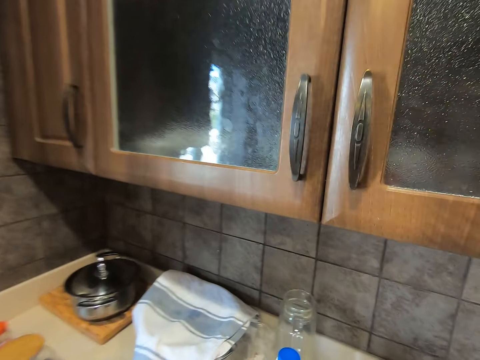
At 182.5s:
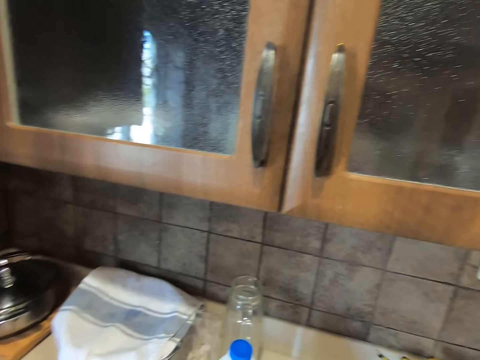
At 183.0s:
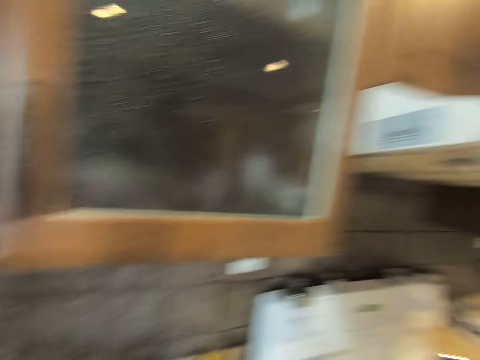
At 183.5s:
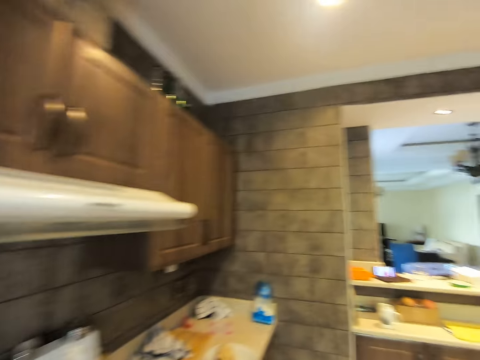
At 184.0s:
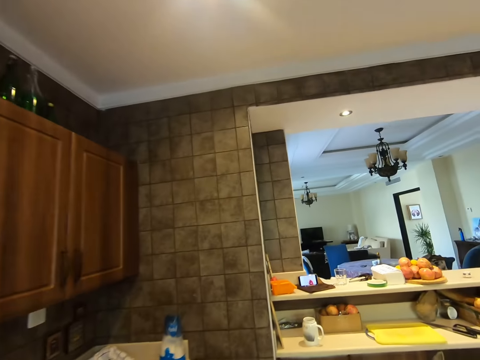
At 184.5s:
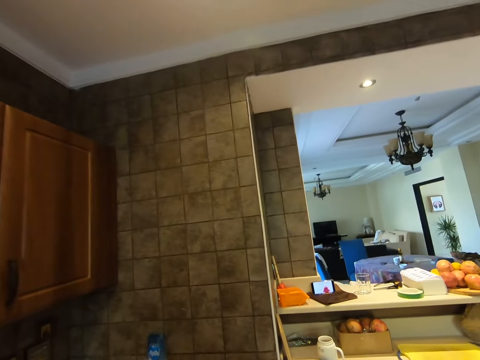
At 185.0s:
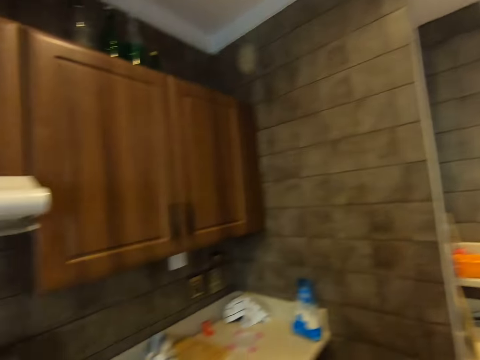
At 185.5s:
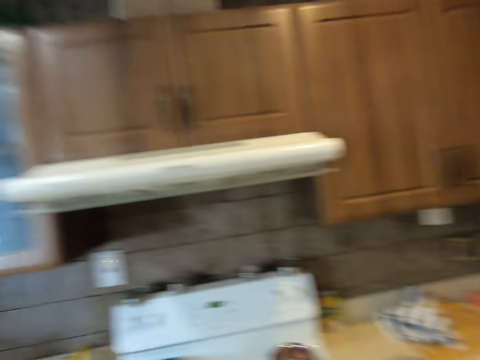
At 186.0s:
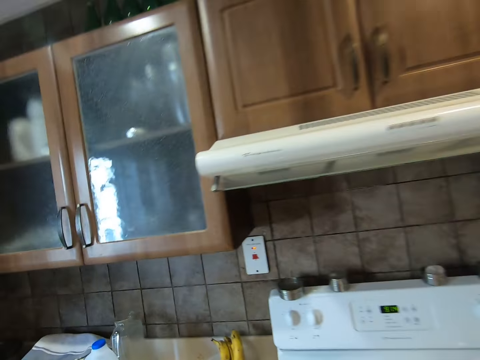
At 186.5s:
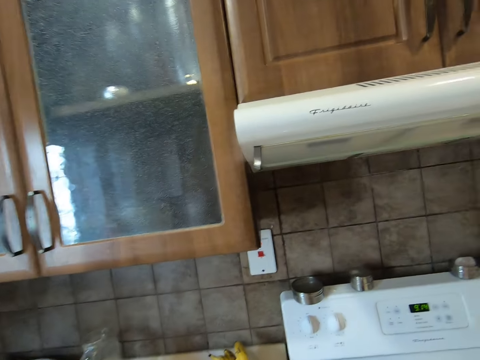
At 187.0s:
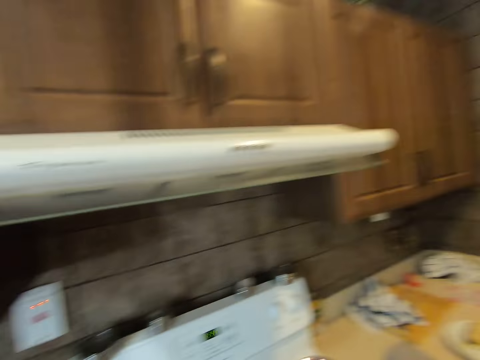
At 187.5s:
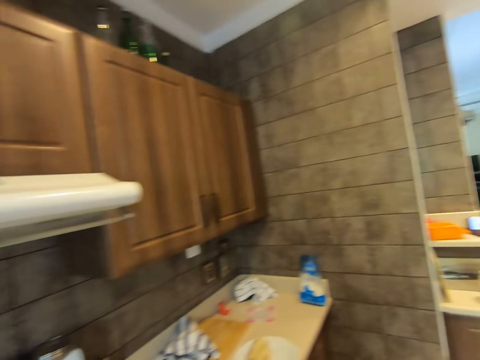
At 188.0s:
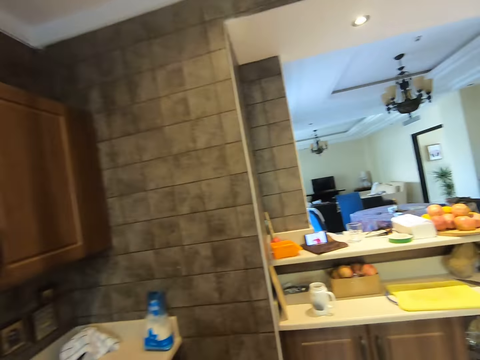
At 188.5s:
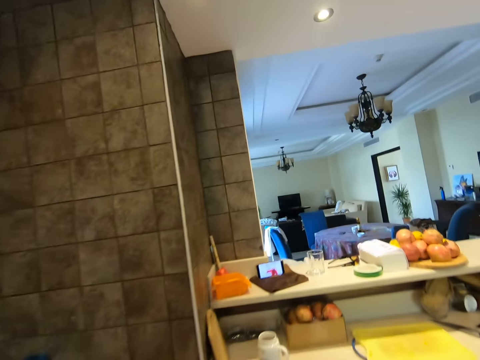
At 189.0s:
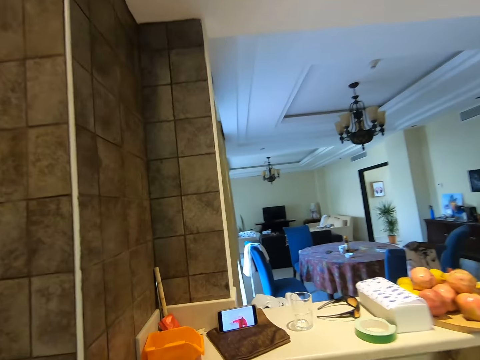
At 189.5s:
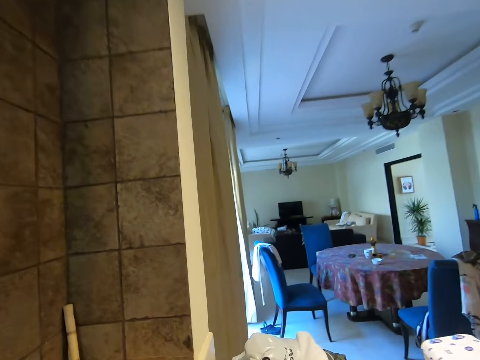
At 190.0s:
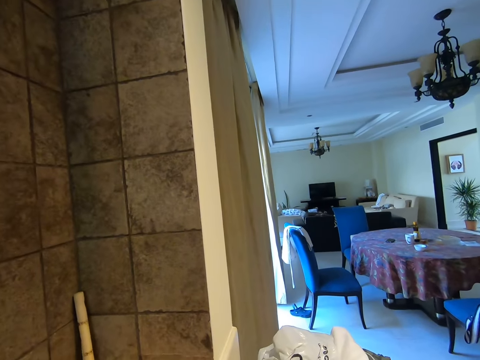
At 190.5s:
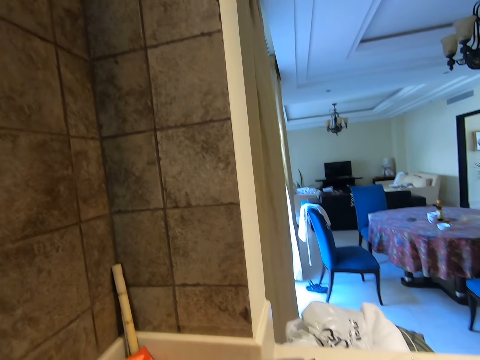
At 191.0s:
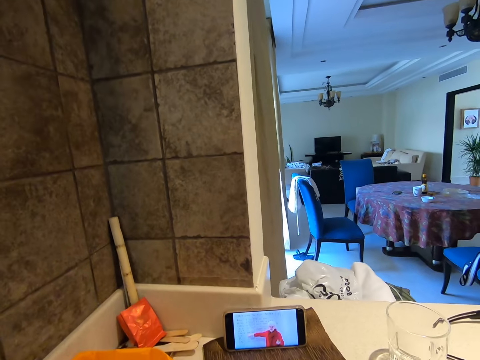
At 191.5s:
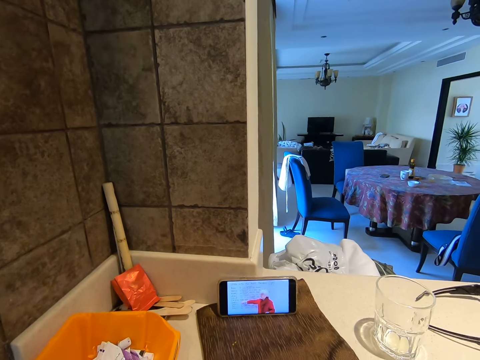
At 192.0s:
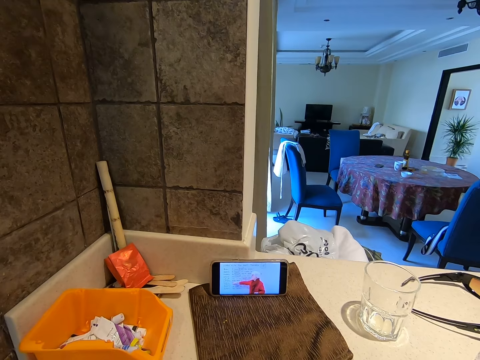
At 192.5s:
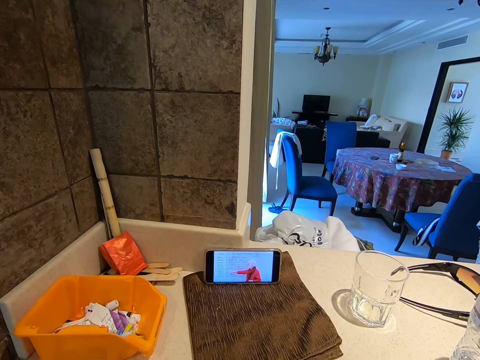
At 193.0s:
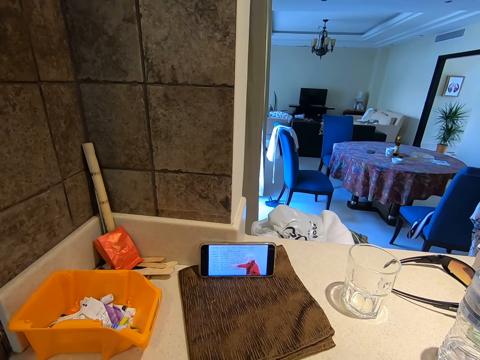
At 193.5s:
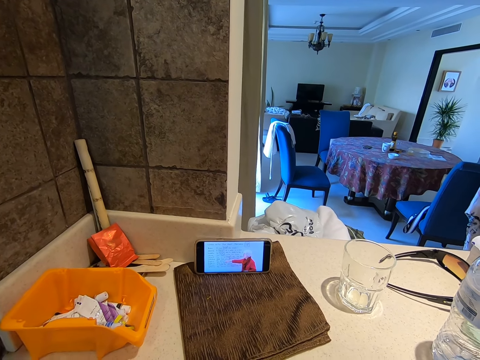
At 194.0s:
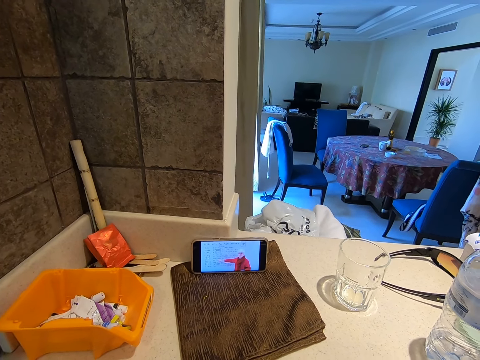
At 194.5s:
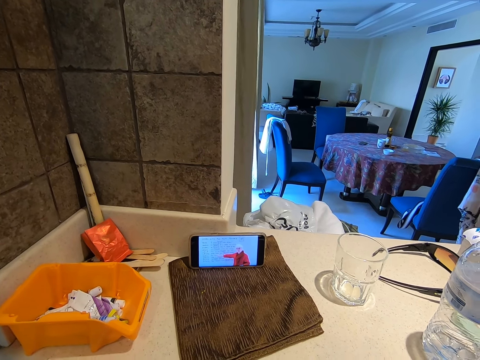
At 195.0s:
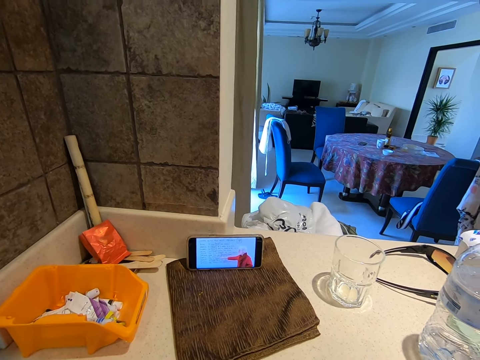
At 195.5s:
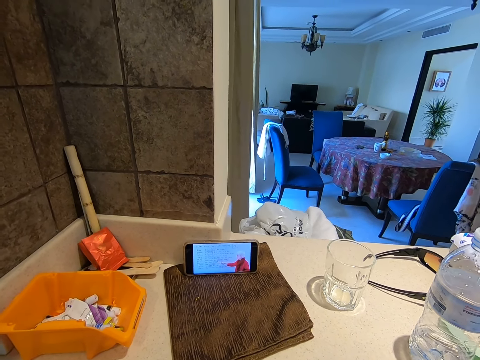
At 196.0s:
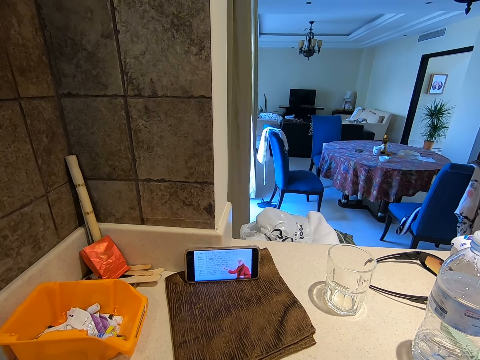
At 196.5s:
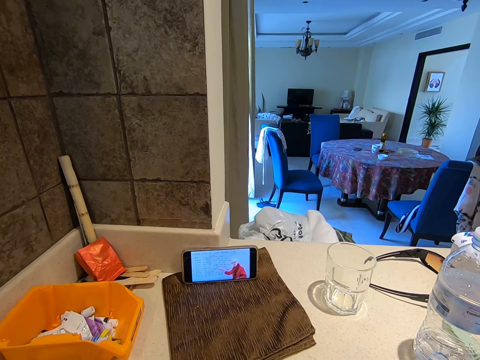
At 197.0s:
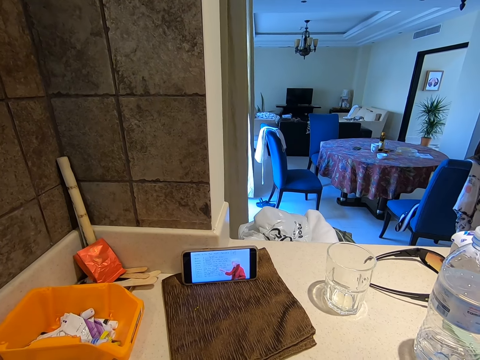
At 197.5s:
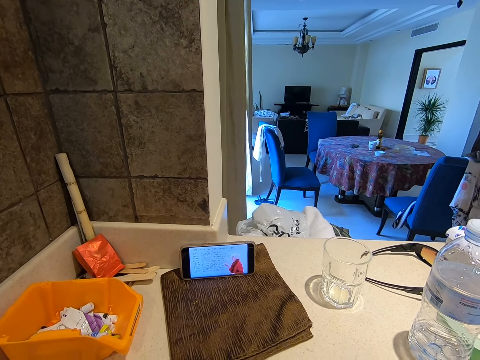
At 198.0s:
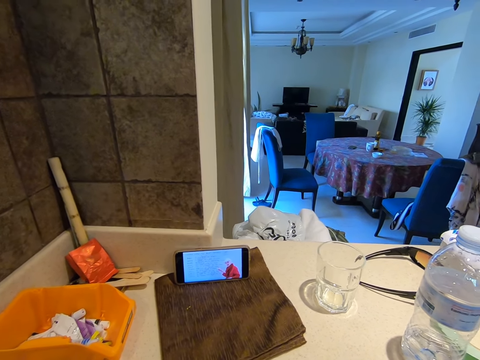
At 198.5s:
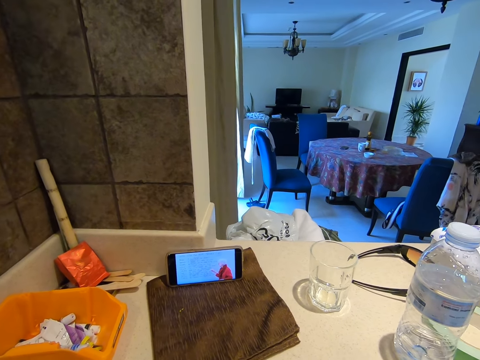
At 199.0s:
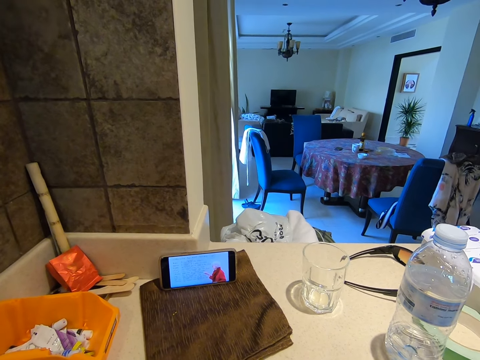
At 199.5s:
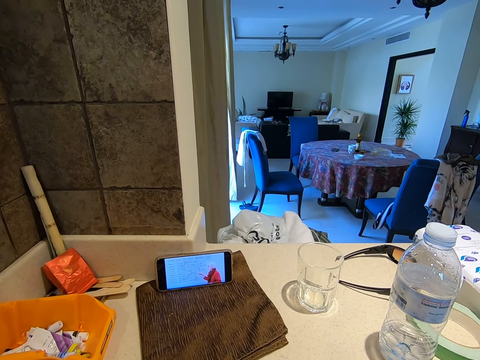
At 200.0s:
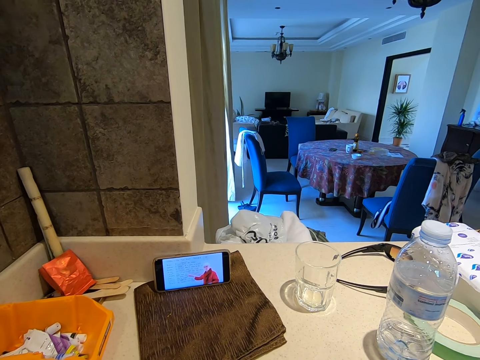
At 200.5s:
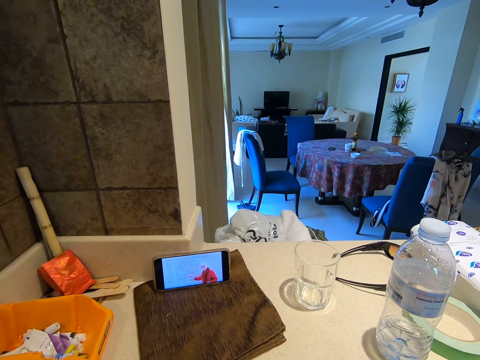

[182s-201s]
The camera wearer looks at the phone. They look at the phone again.

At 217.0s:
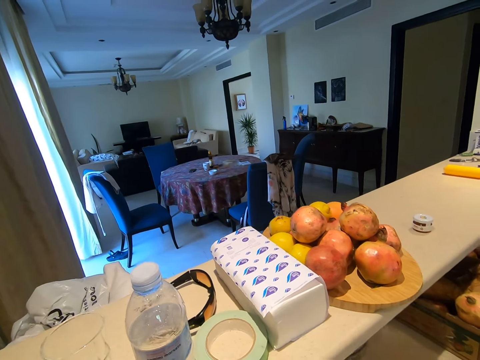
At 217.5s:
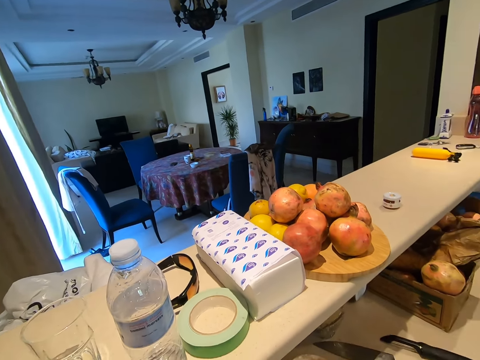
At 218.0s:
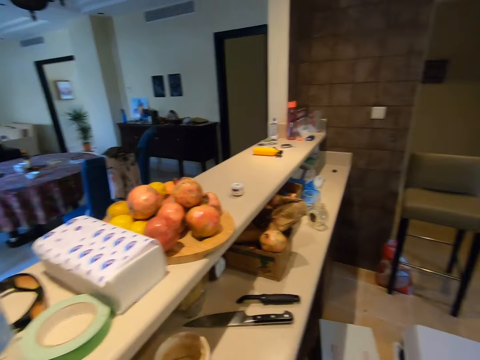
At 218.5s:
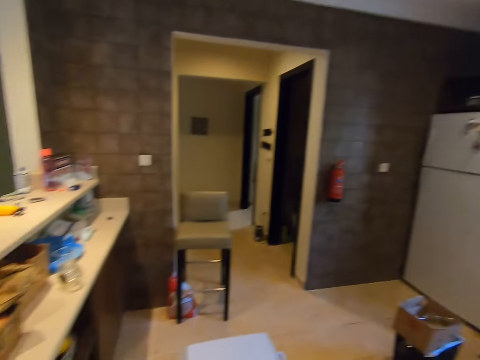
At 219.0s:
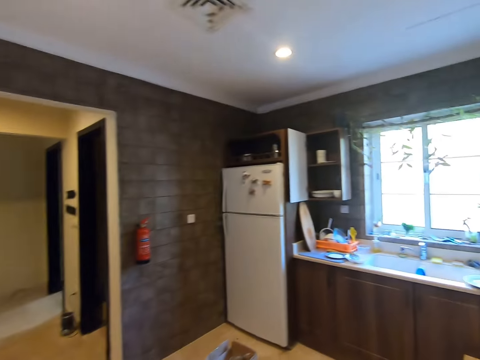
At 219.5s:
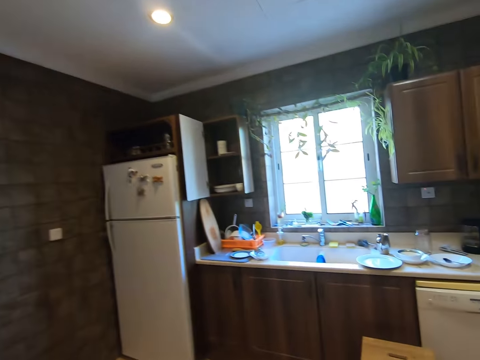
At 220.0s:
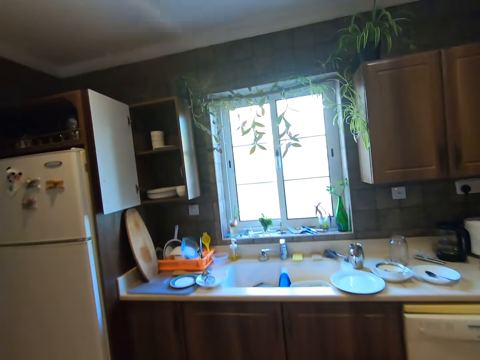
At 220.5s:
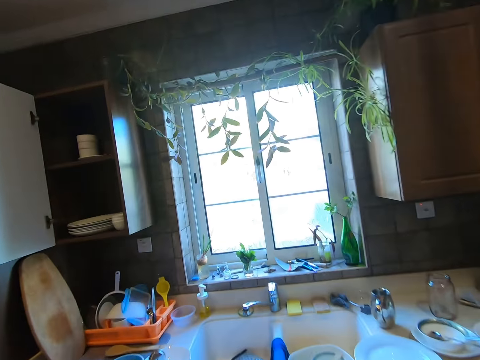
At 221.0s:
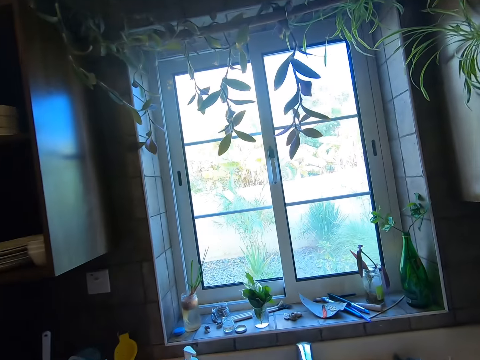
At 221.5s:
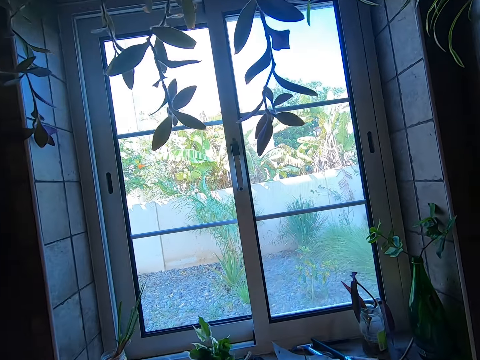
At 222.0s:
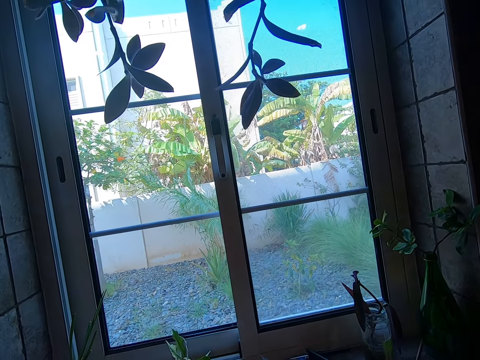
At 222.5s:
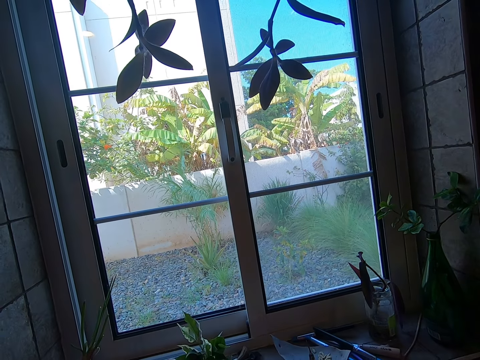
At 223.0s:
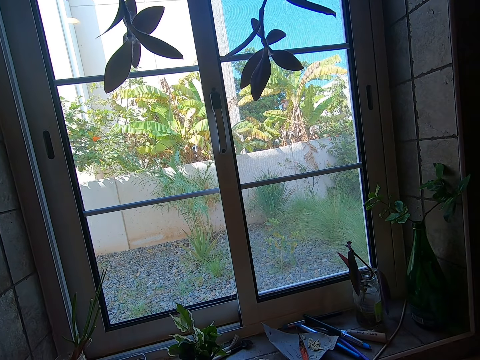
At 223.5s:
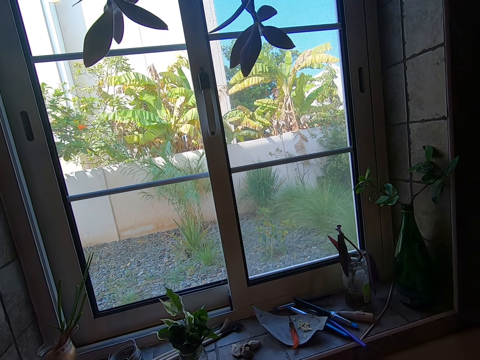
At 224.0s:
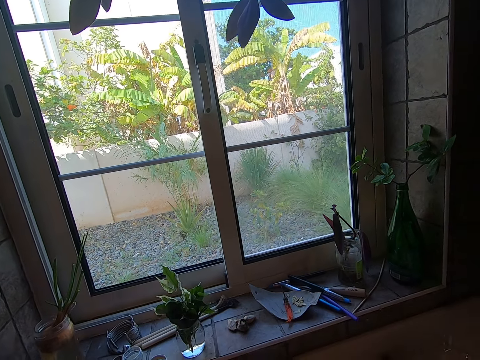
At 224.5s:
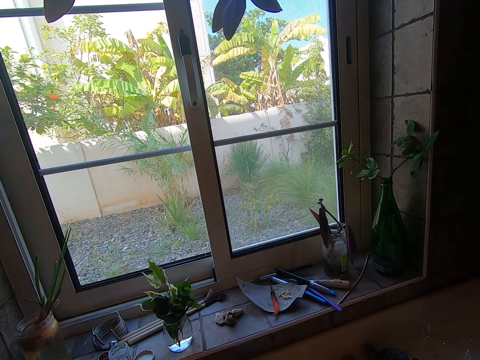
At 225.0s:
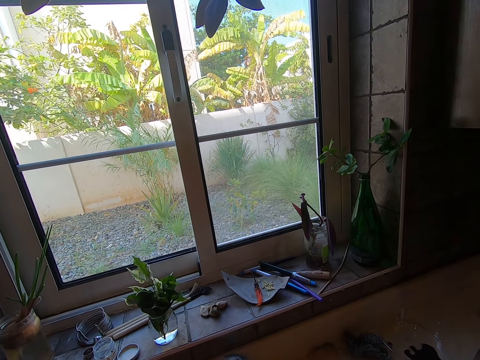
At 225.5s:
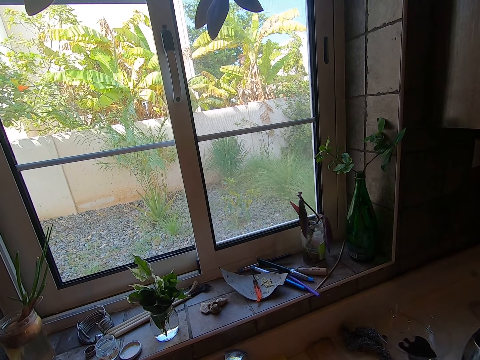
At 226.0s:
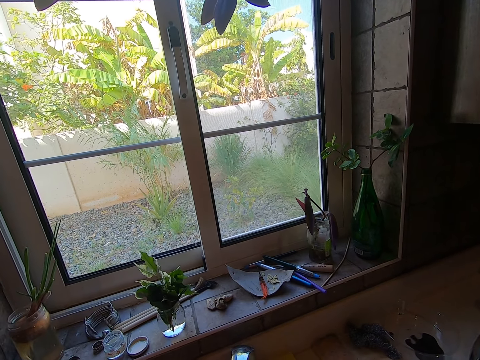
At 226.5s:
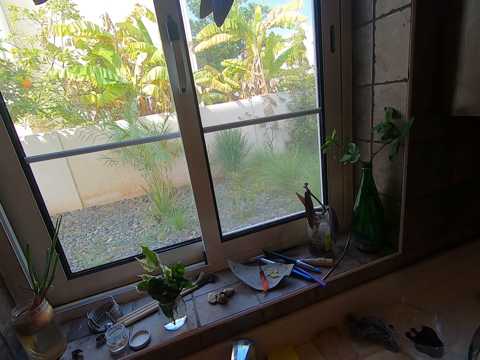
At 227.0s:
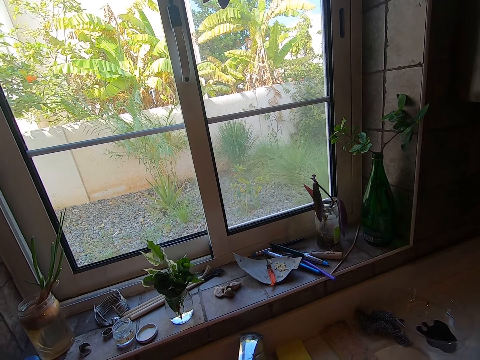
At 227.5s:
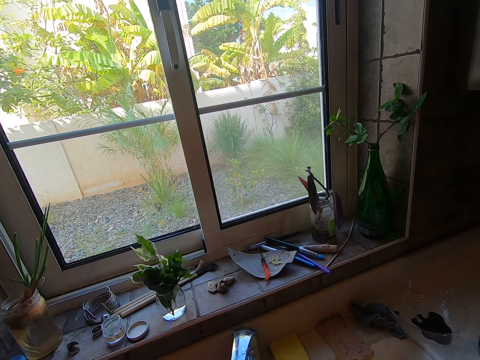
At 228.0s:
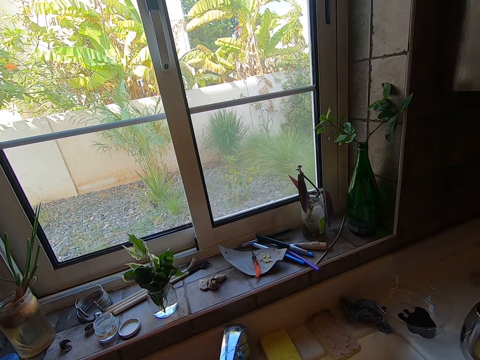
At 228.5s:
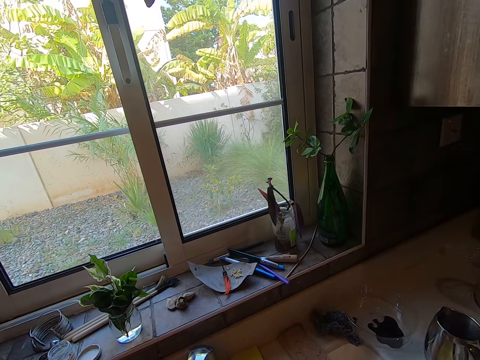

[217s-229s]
The camera wearer walks around the kitchen. They look through the window.
